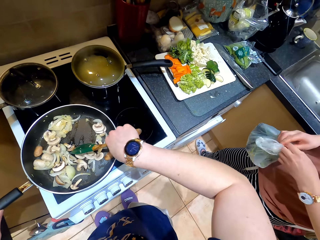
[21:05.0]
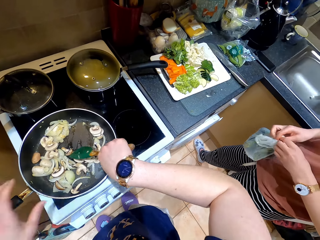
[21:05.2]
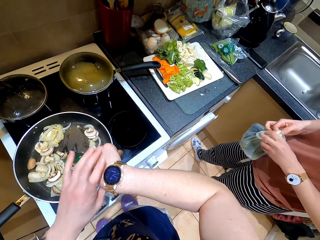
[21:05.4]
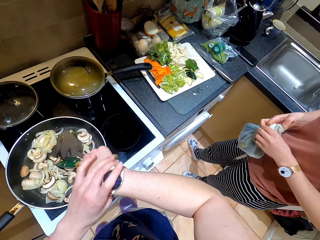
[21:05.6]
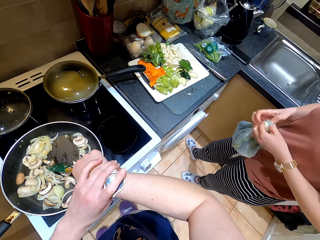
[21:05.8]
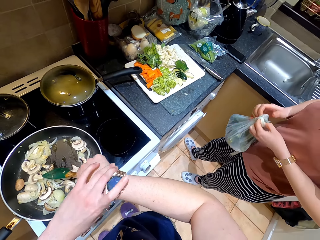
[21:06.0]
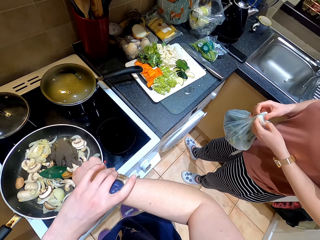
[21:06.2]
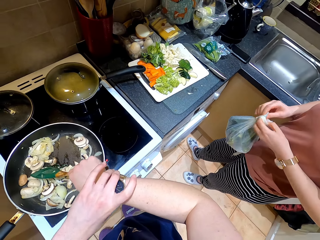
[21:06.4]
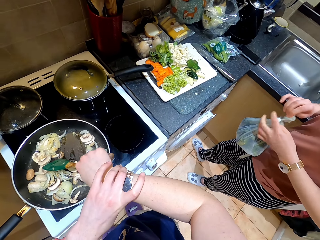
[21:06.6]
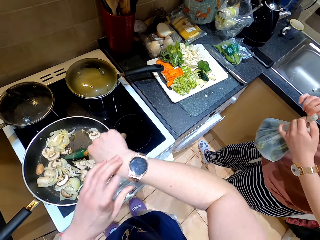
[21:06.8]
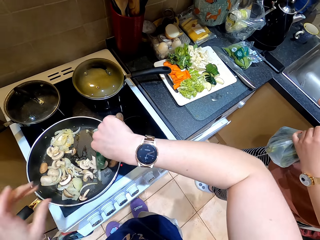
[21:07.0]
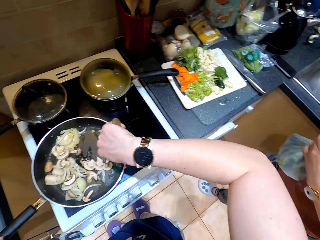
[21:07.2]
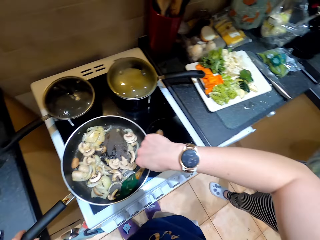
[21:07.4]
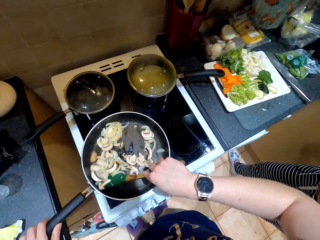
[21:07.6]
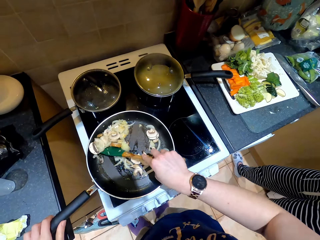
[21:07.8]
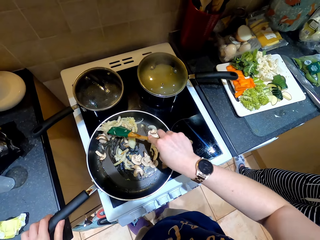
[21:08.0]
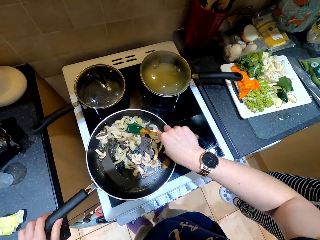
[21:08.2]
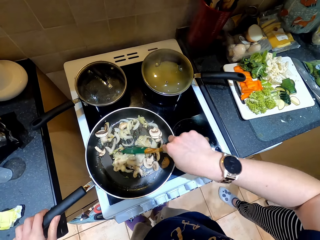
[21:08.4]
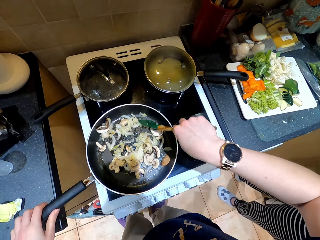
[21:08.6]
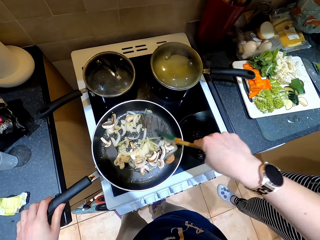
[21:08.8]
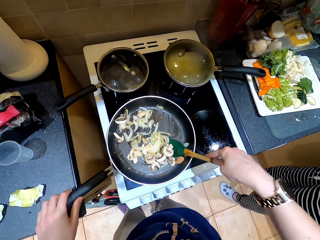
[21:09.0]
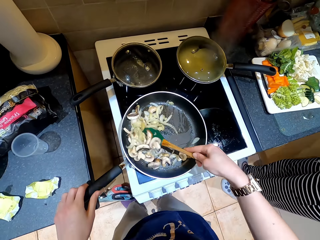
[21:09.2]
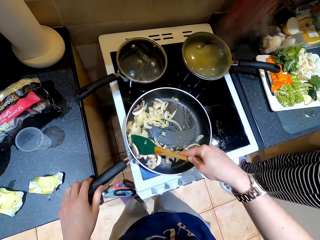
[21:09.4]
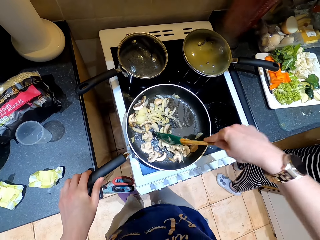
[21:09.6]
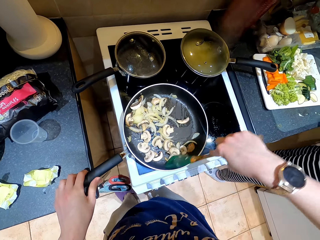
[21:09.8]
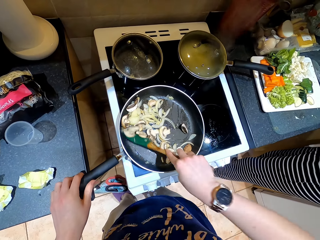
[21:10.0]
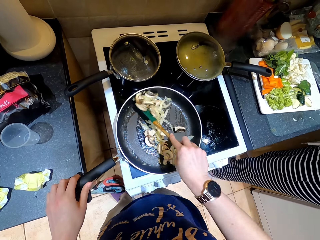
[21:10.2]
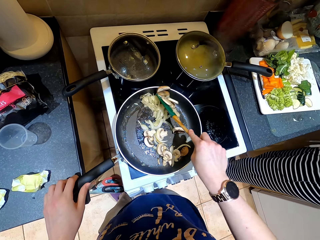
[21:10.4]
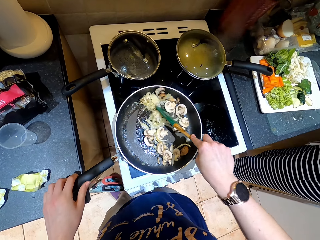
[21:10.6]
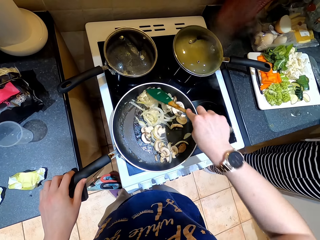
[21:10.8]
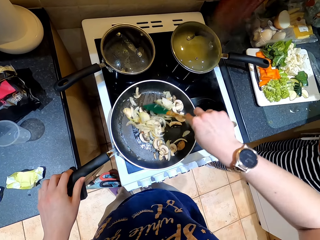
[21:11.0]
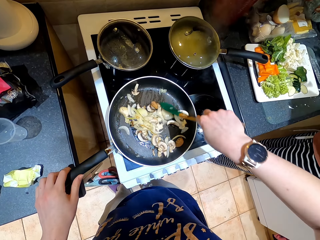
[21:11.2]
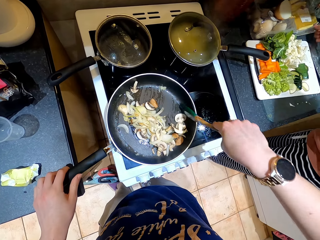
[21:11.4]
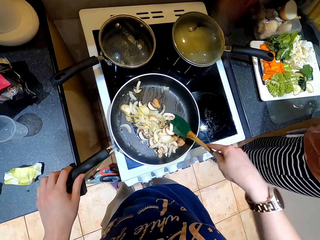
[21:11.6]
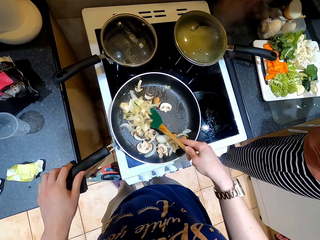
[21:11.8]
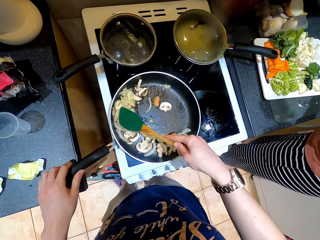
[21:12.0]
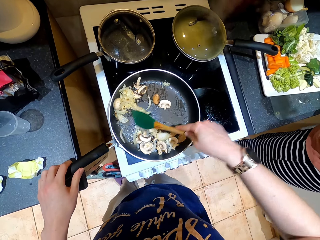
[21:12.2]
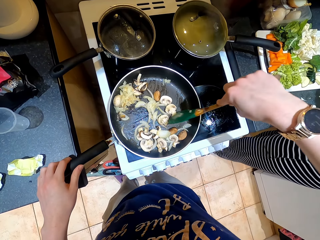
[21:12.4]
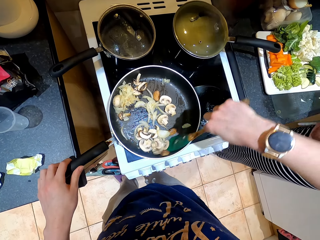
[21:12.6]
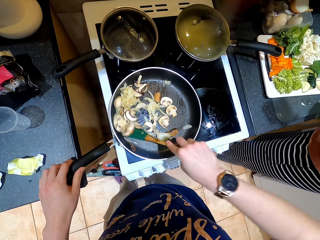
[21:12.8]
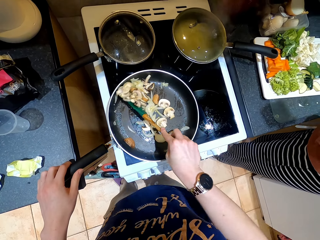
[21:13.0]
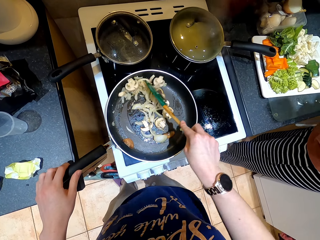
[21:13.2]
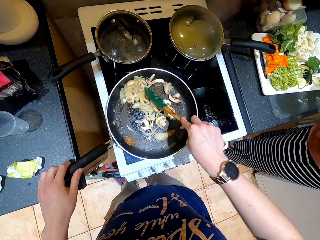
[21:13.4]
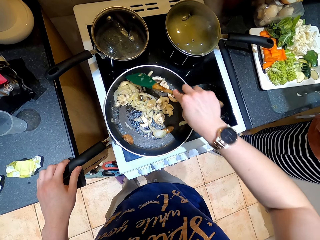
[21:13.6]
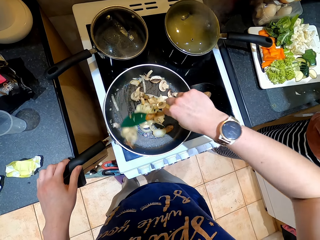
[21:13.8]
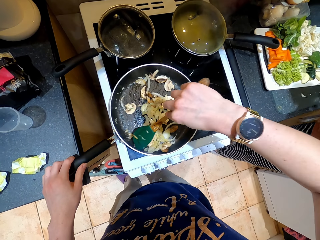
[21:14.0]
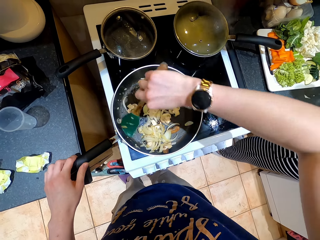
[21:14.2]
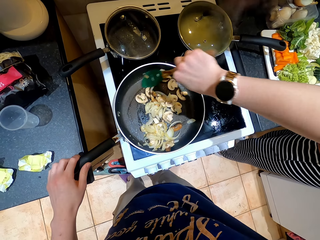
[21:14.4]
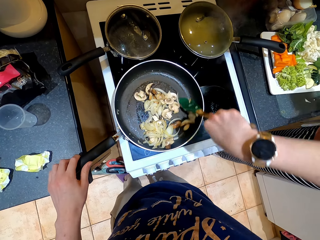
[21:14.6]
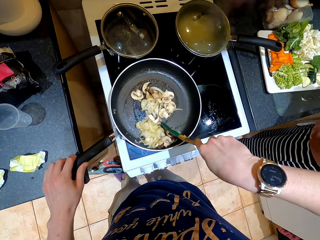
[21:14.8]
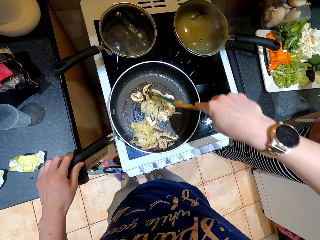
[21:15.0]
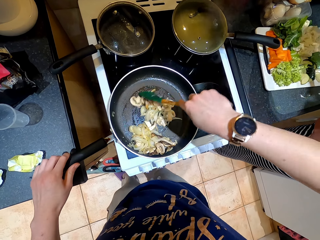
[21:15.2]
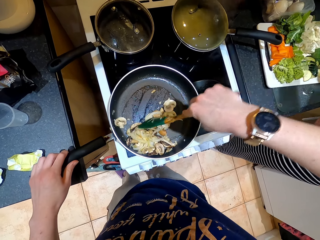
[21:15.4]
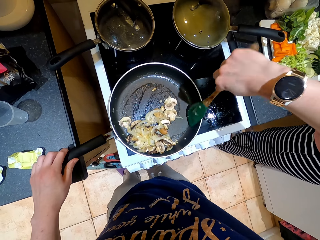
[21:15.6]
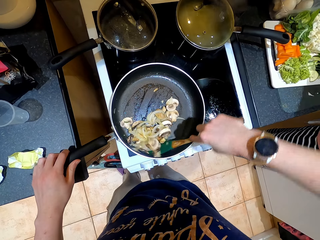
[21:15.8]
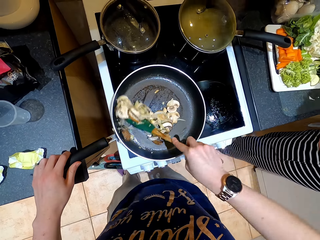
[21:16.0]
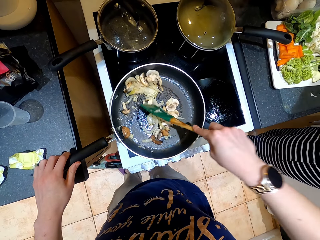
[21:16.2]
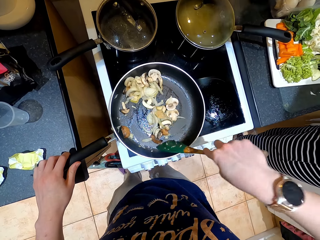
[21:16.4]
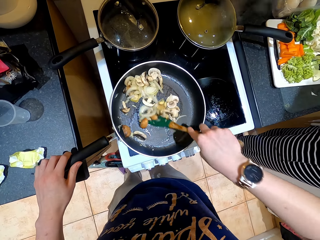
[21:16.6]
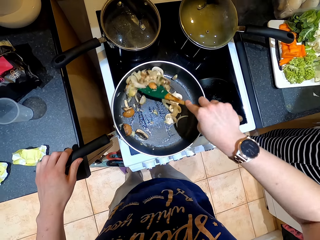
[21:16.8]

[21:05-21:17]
A lady ties a plastic bag. The camera wearer moves a watch. They hold a pan. They stir vegetables. The lady moves something.

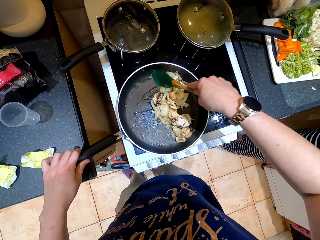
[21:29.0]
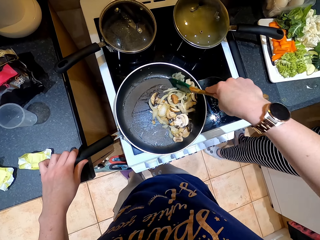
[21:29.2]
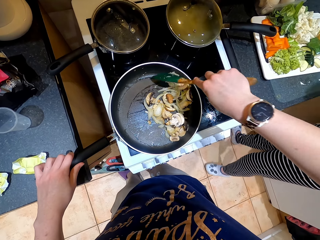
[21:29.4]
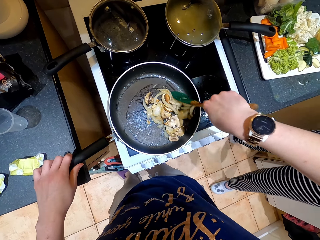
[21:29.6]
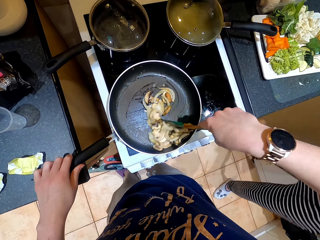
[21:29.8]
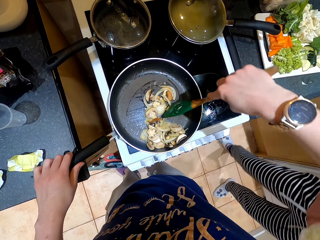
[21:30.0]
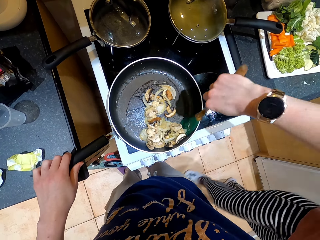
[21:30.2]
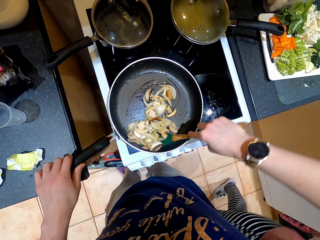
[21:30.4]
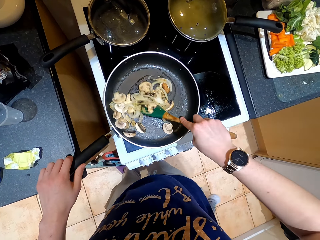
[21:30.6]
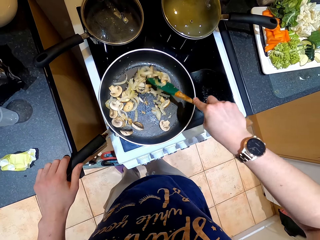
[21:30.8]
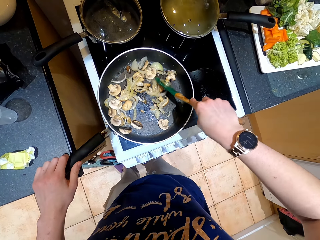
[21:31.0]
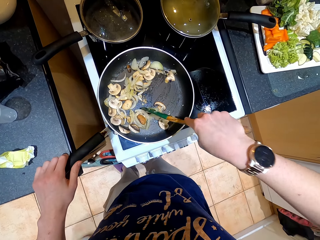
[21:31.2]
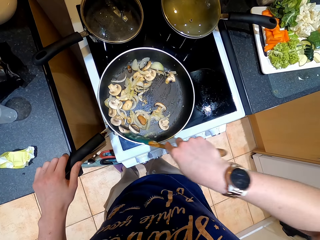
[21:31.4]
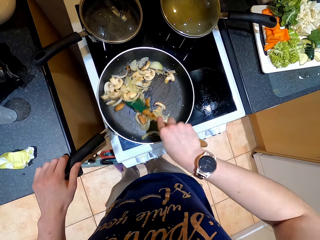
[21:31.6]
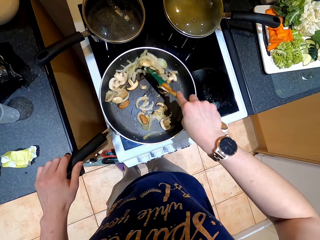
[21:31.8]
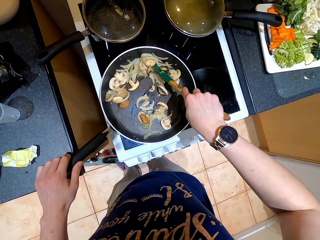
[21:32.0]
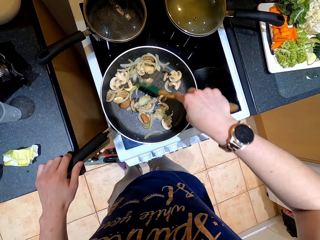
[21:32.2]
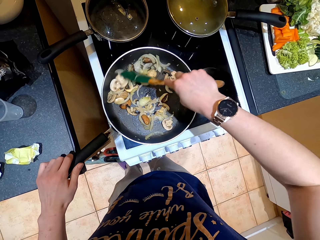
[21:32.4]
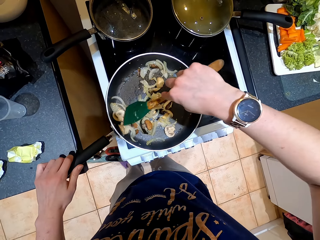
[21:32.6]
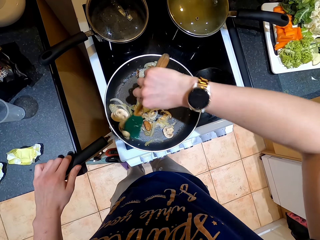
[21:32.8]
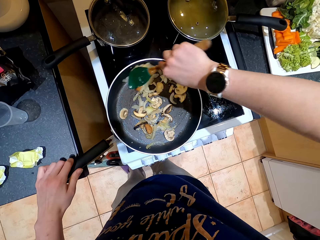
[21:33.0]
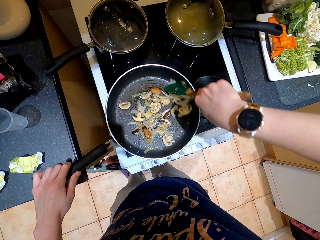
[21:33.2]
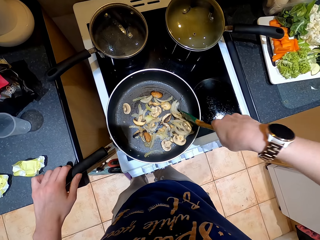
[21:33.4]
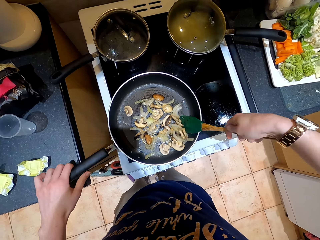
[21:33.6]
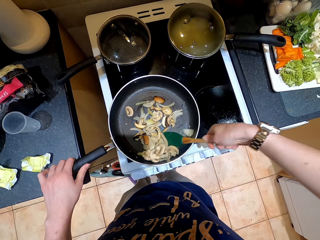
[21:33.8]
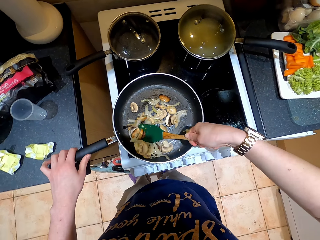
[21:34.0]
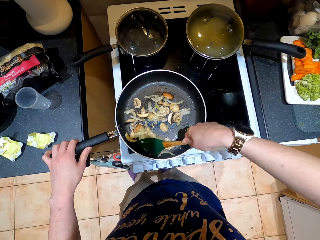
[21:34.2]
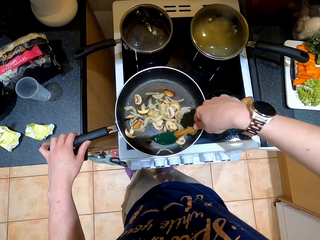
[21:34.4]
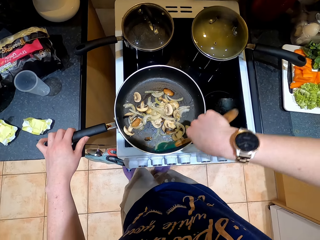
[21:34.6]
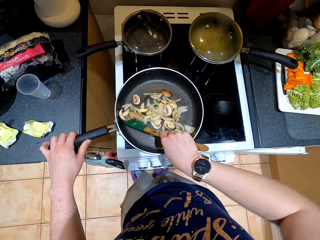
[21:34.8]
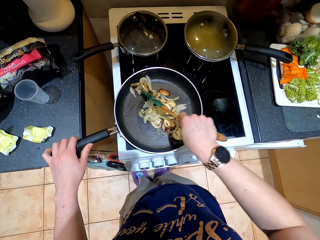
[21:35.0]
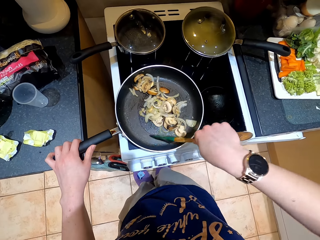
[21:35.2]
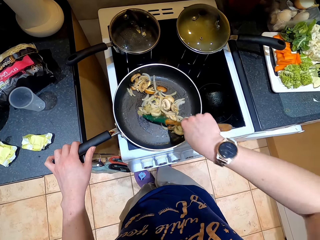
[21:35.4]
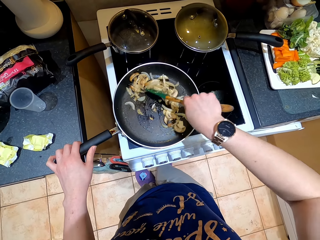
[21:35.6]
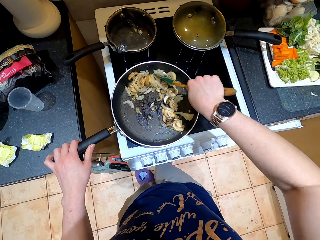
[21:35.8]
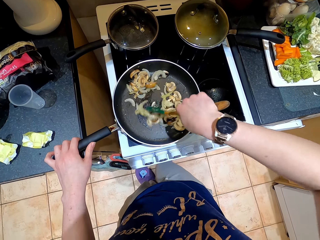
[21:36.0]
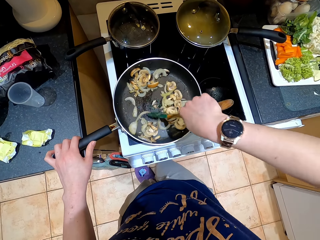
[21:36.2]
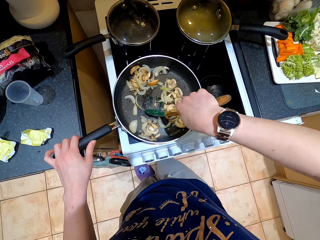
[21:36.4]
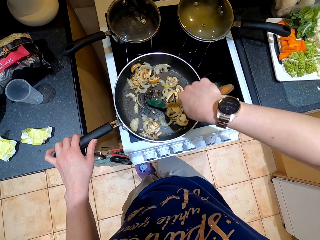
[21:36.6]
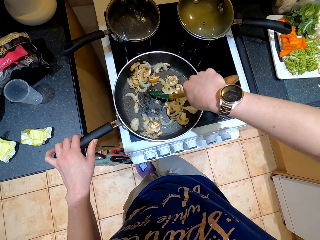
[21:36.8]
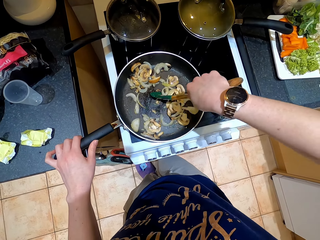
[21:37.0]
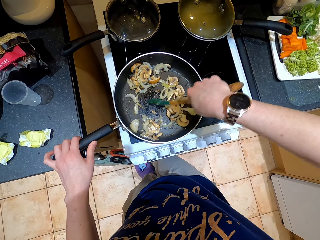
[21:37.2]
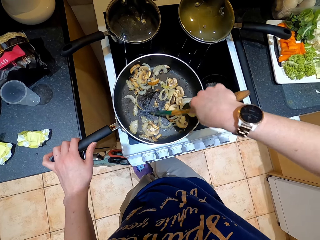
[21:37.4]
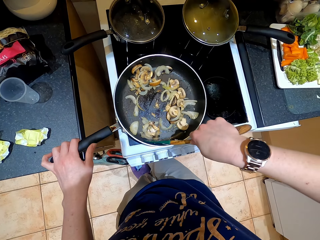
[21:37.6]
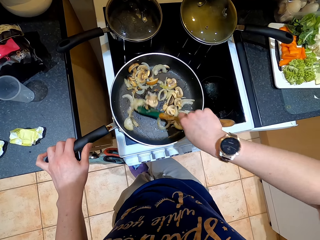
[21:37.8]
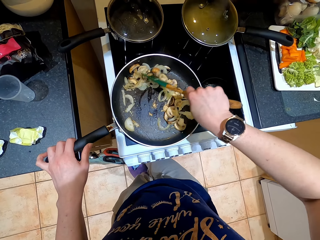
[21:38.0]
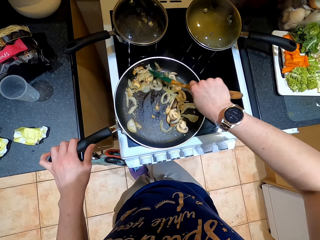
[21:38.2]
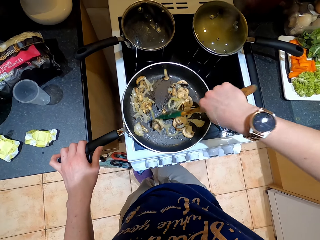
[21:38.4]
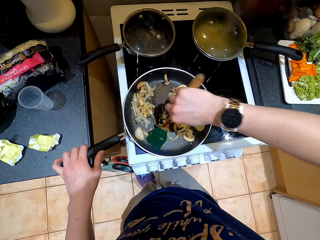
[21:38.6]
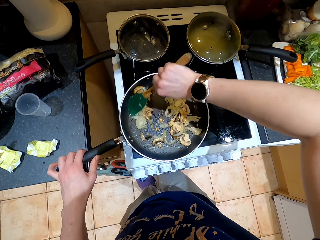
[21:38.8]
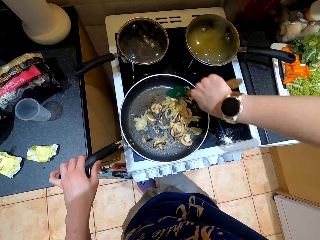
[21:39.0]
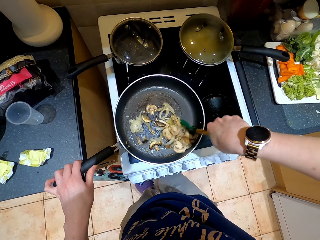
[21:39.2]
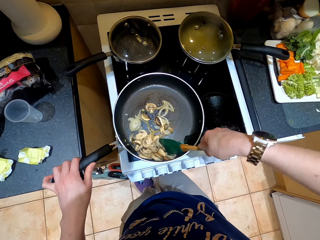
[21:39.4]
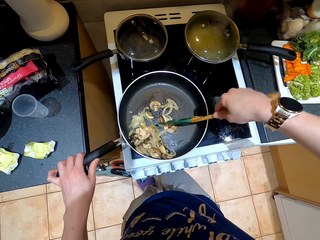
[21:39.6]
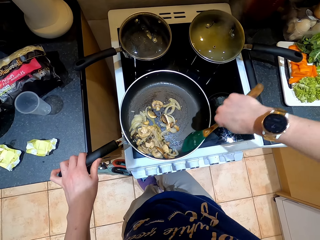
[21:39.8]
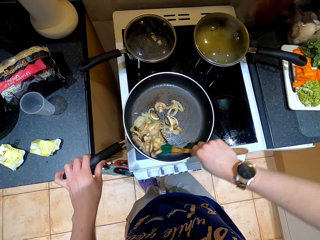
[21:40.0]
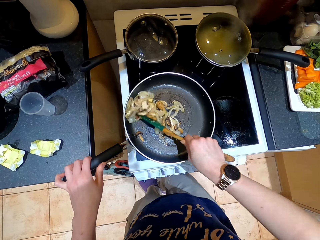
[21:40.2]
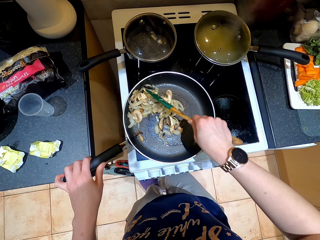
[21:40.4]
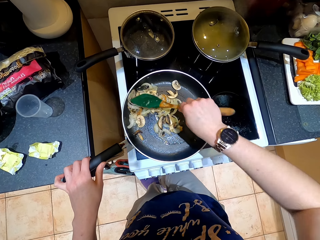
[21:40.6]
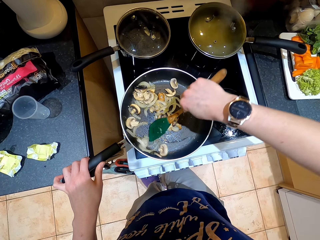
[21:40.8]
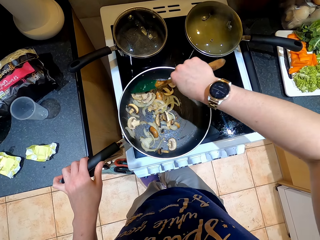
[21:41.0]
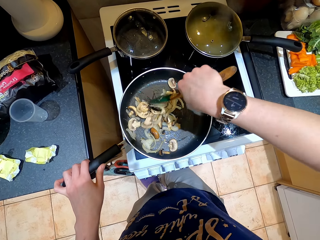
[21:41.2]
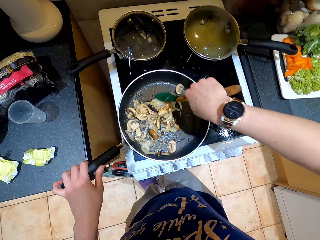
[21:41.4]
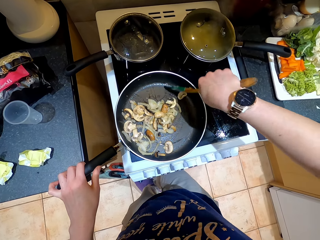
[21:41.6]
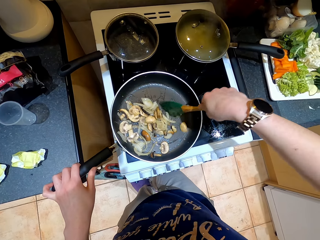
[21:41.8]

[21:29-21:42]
A lady moves around.
